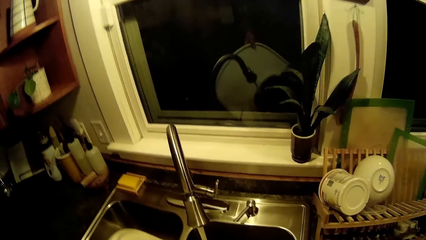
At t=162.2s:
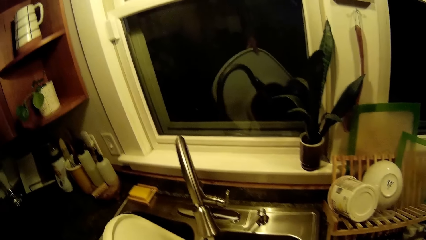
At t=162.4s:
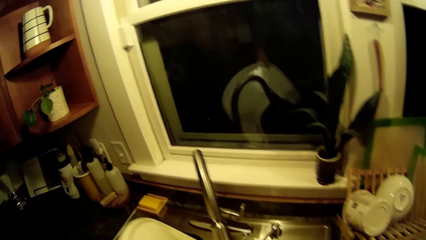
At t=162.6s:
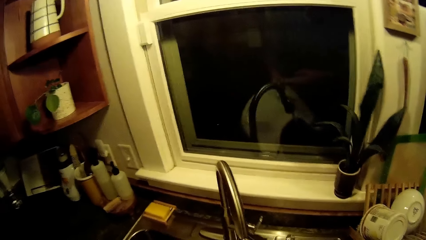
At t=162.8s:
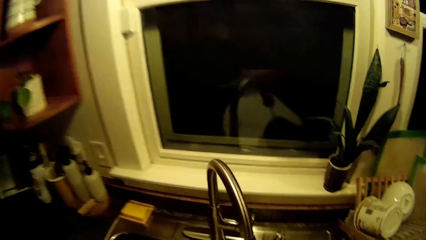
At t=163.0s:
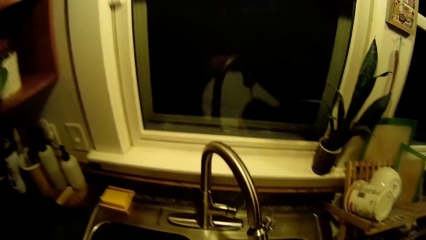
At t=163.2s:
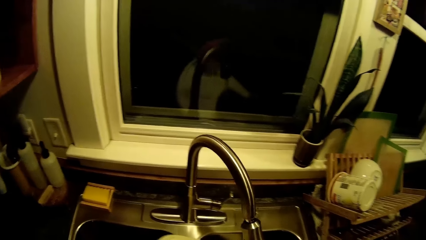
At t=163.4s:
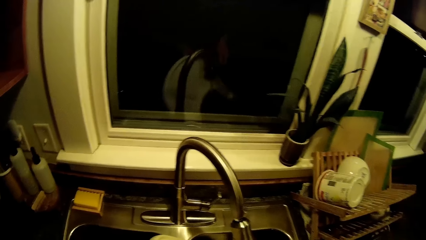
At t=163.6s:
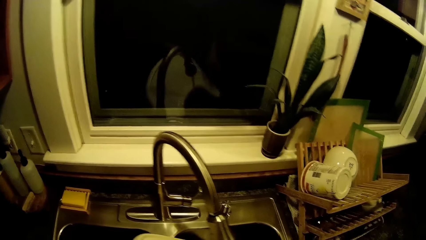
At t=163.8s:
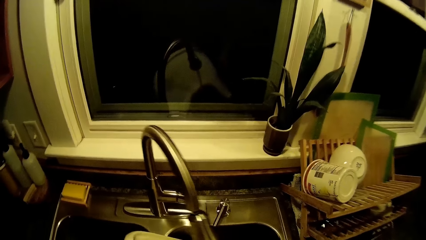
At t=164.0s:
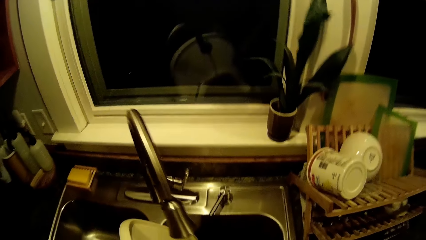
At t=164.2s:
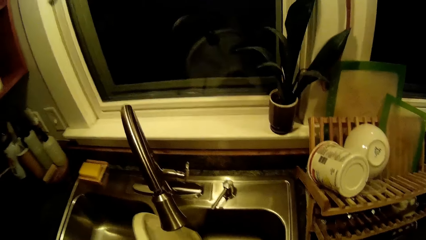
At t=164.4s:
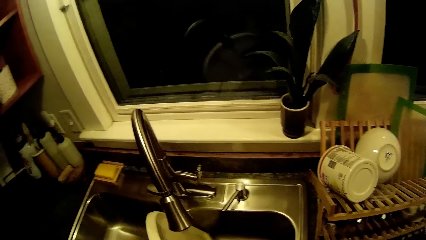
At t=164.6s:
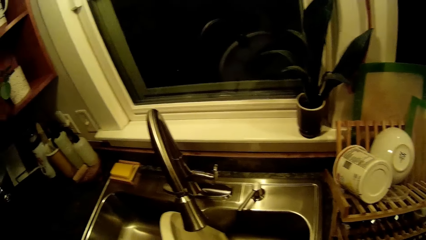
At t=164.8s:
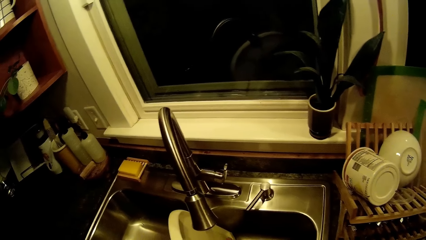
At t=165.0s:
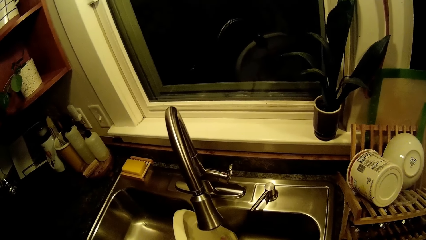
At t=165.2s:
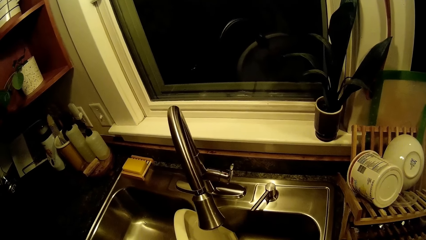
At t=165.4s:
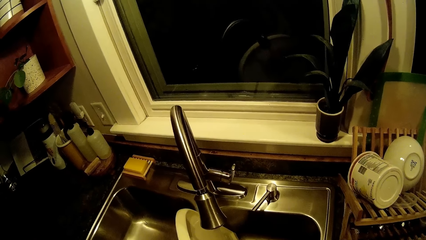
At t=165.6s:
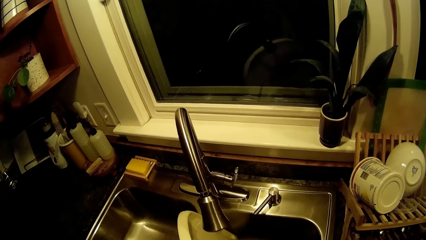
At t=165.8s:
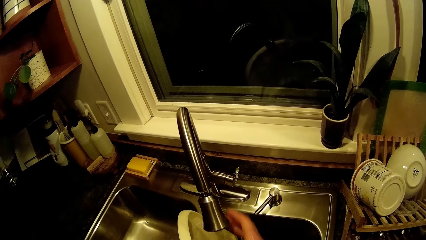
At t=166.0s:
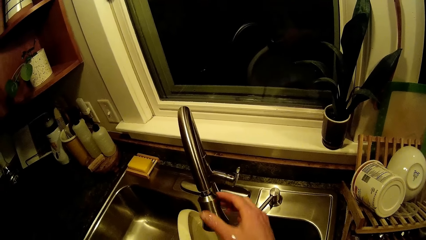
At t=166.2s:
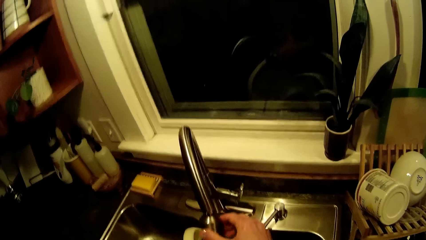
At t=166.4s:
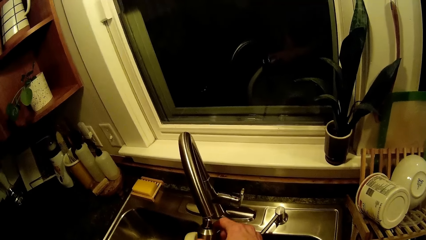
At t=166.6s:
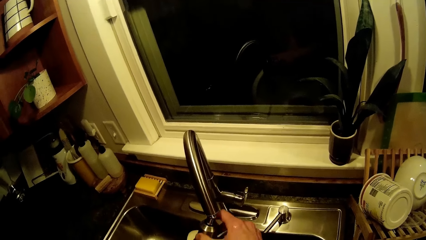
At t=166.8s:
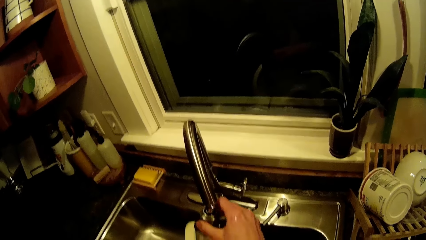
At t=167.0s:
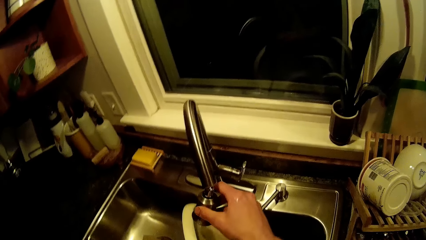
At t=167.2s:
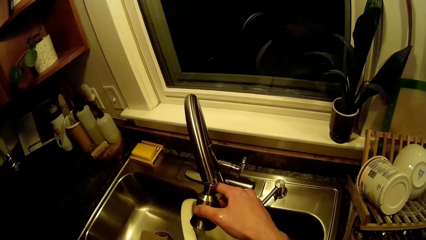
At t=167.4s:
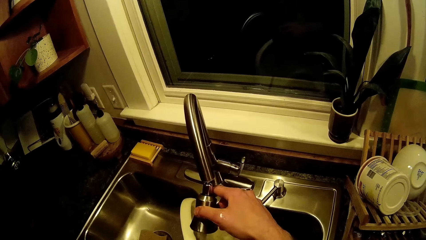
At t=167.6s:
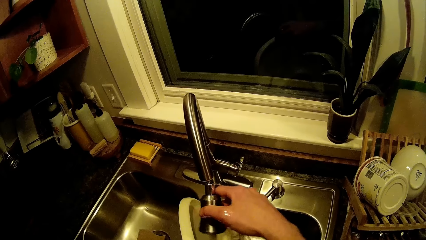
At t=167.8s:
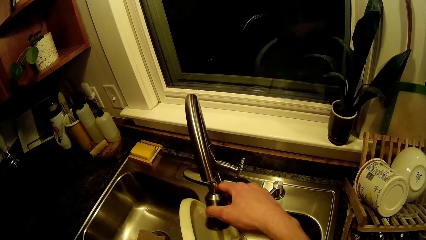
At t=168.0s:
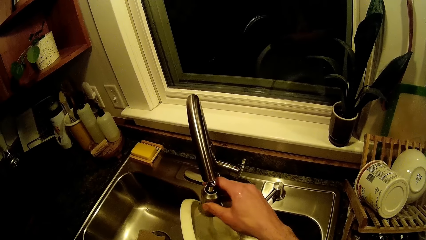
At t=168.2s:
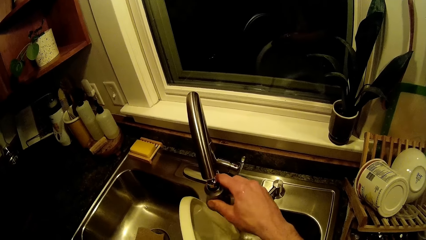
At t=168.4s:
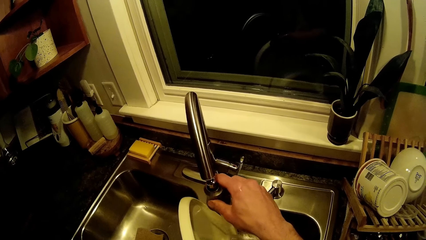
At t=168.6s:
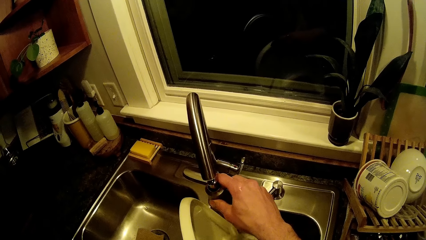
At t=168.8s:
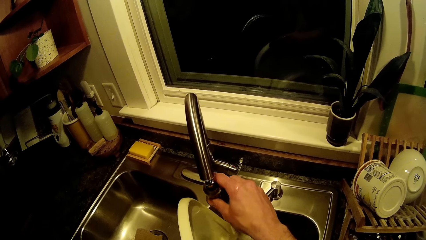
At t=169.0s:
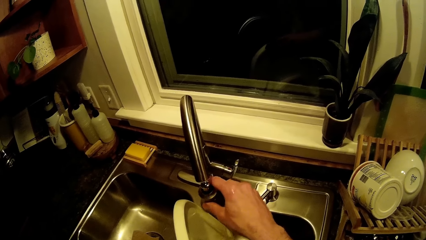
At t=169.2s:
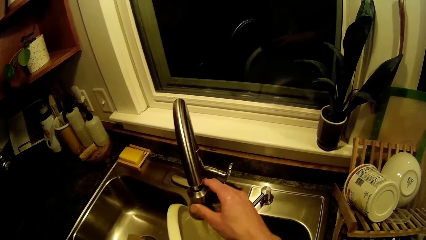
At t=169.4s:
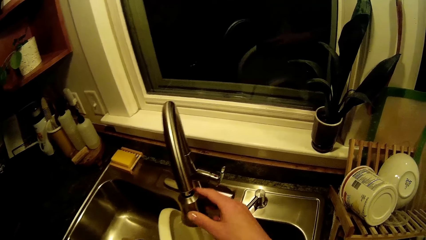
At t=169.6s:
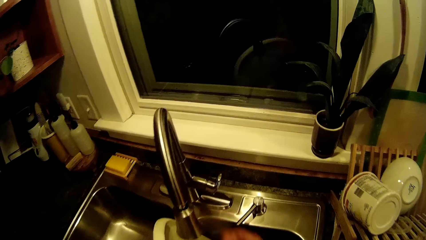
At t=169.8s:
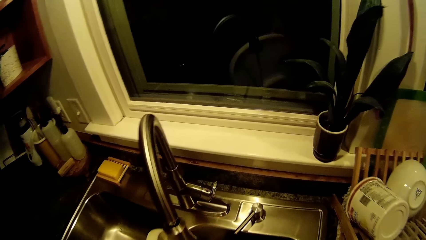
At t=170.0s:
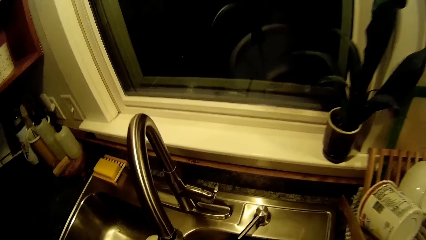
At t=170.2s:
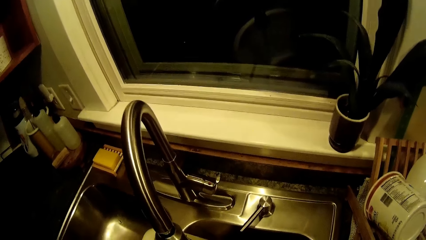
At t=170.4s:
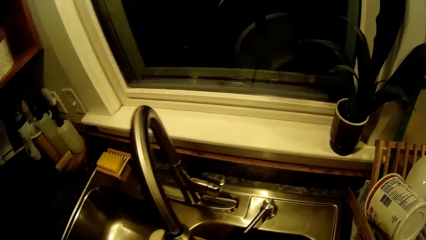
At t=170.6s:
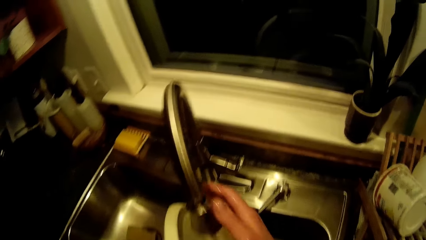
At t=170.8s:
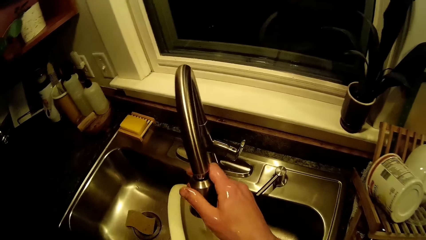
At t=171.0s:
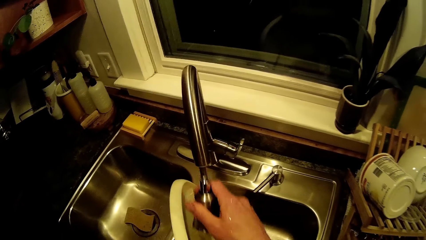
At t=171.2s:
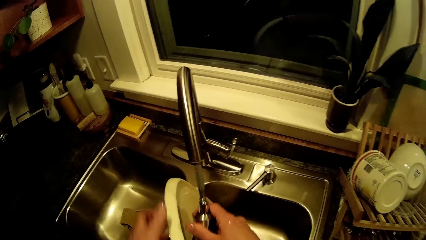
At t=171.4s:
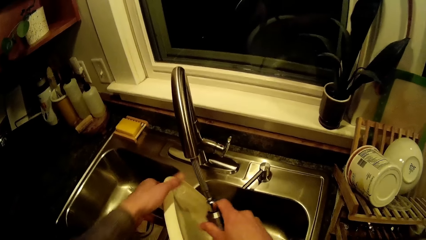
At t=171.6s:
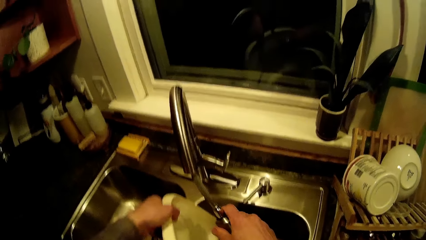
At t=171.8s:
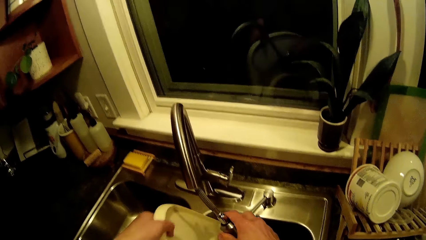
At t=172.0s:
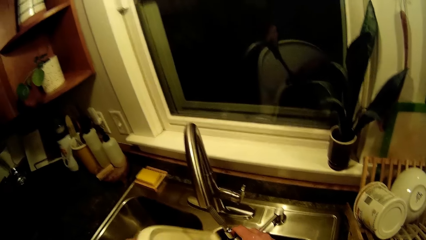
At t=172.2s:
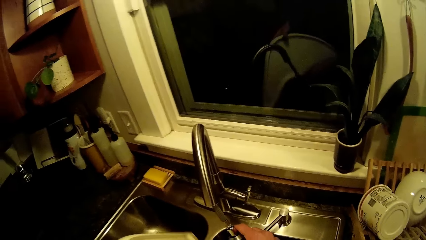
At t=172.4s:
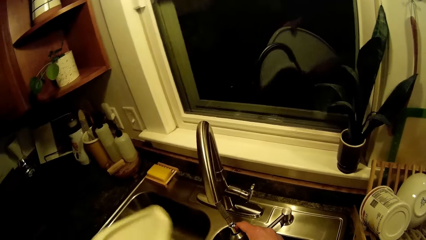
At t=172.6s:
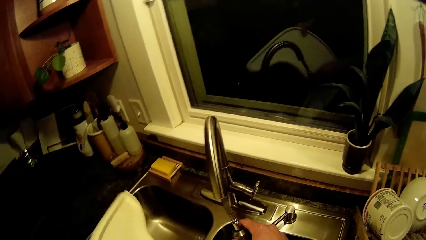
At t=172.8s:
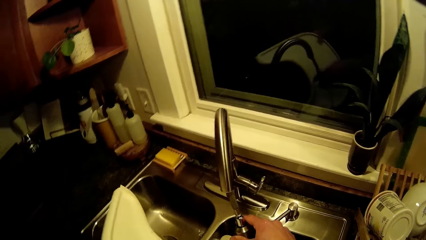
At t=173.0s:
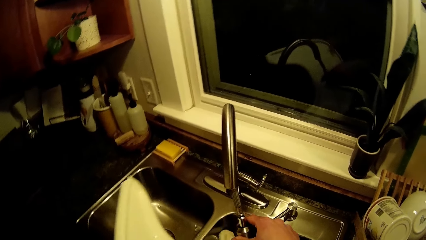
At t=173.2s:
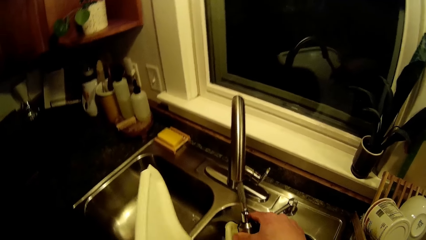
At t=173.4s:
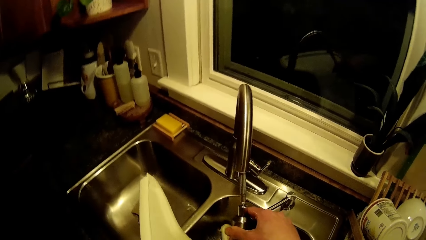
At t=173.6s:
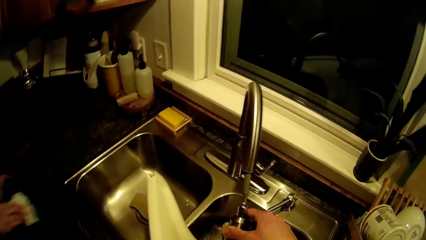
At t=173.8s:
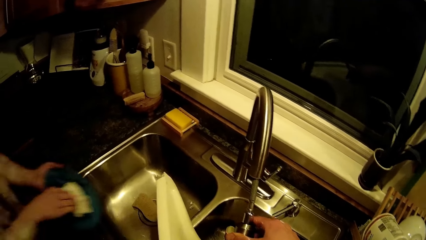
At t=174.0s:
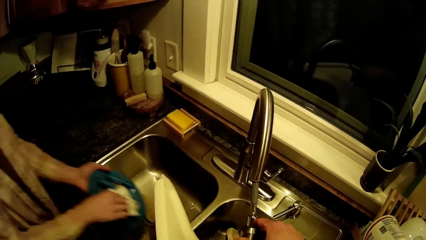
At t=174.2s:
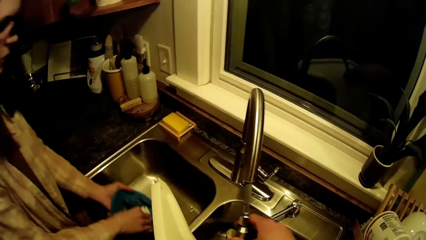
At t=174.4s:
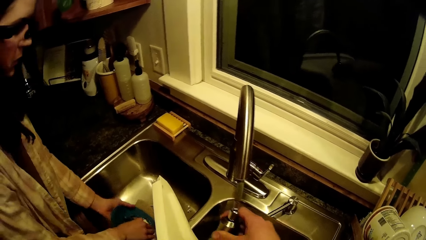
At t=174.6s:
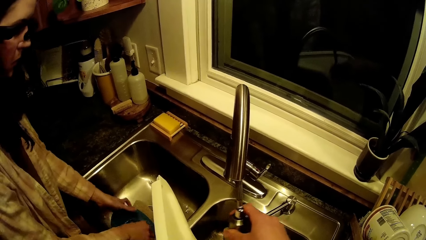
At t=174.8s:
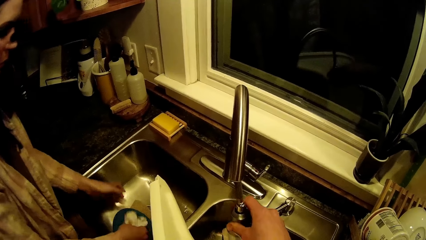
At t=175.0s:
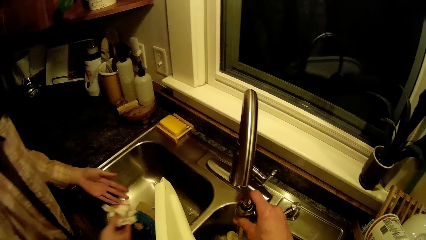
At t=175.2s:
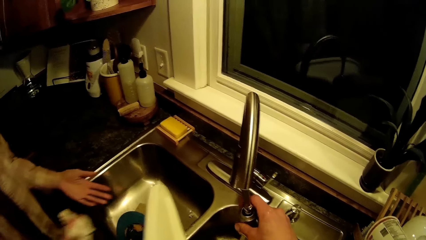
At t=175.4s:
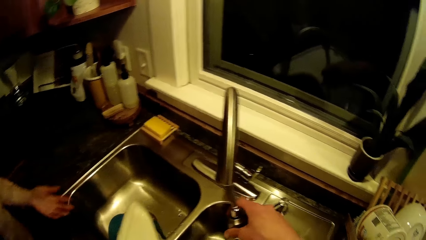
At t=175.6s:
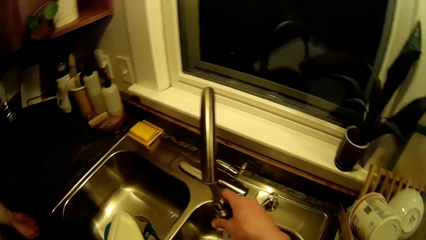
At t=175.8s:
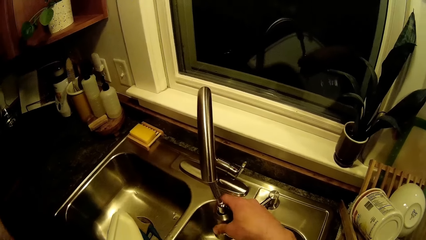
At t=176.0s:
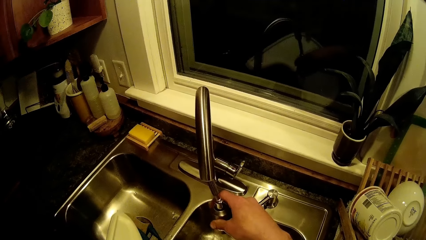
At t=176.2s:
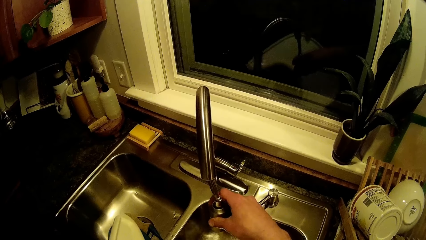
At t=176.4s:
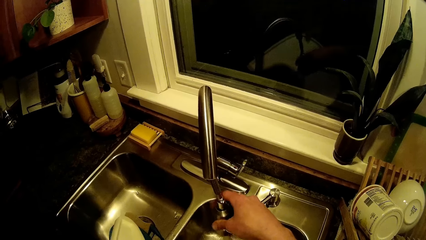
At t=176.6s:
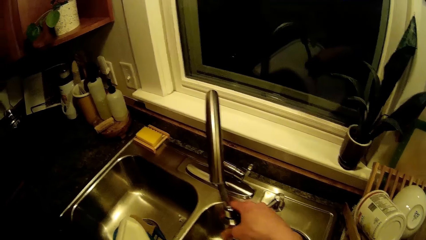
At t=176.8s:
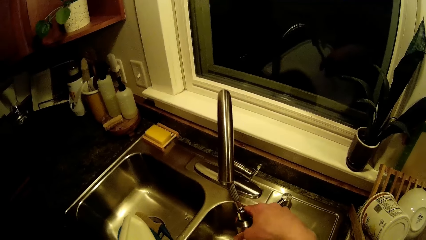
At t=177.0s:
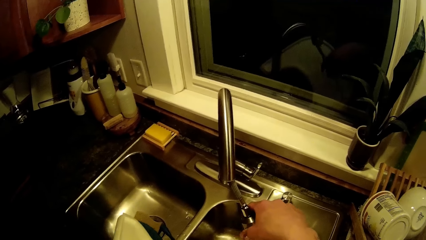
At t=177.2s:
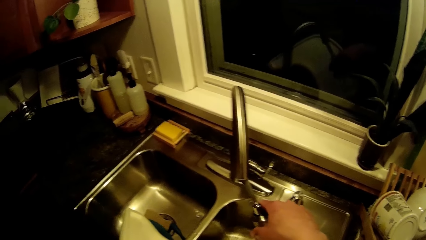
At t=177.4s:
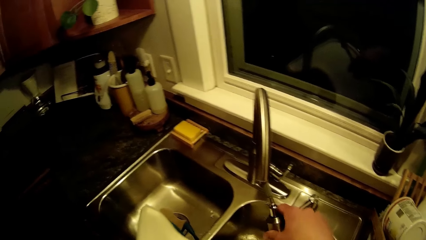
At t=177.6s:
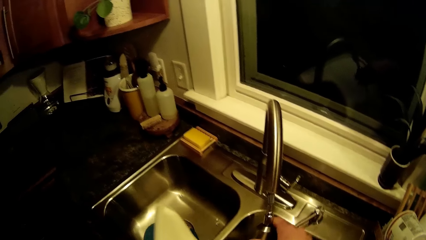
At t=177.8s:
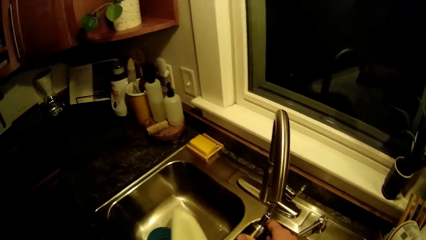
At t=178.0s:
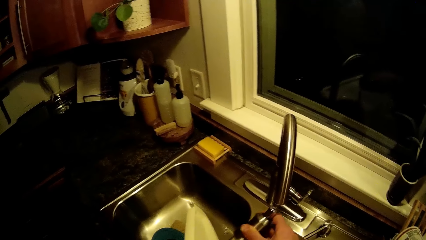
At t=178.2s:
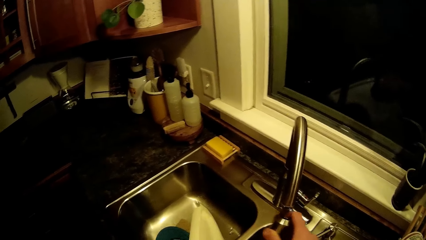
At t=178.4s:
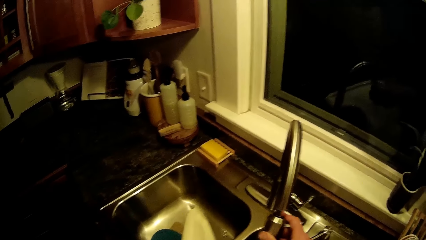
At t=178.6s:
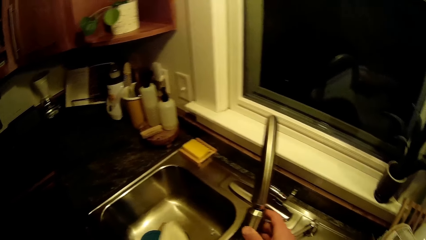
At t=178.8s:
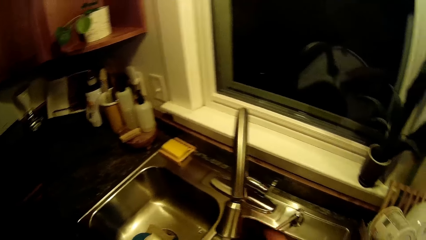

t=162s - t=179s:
The camera wearer draws the tap down with his right hand. He removes his right hand from the tap. He draws the tap down with his right hand. He turns the kids feeding tray over in the sink with his left hand. The woman puts a plate in the sink with her hands. The woman removes the tissue in the plate with her right hand.
